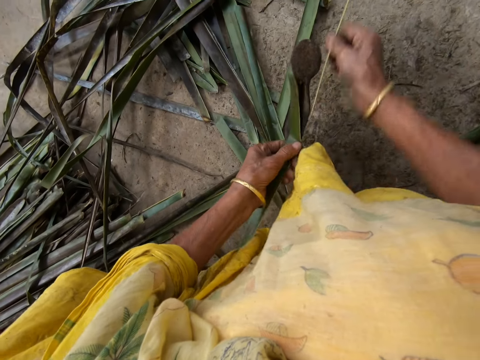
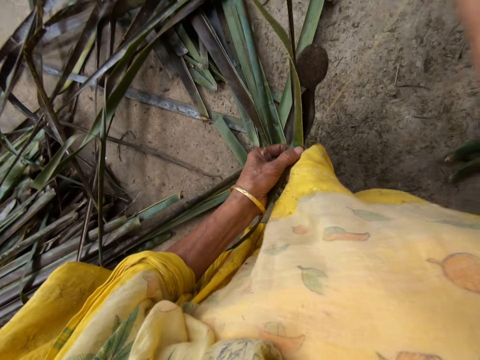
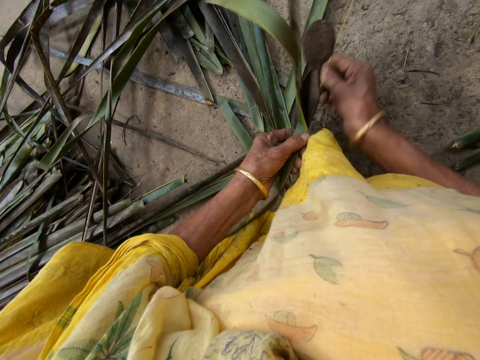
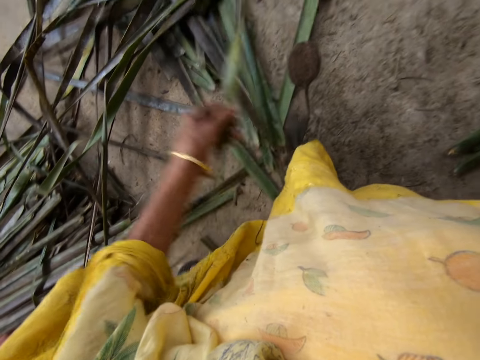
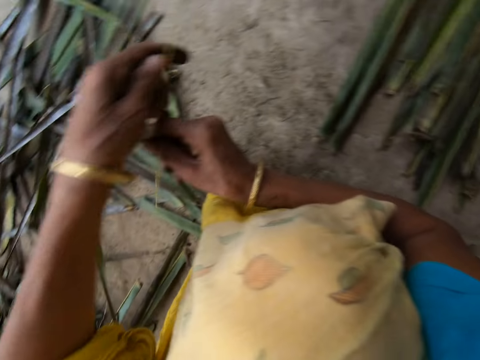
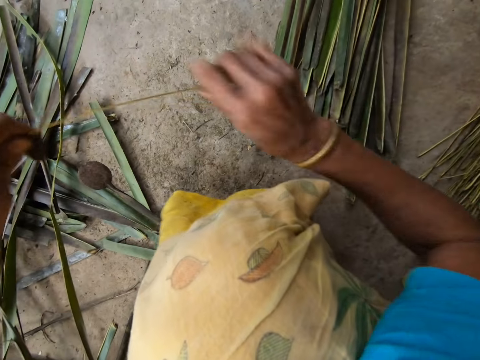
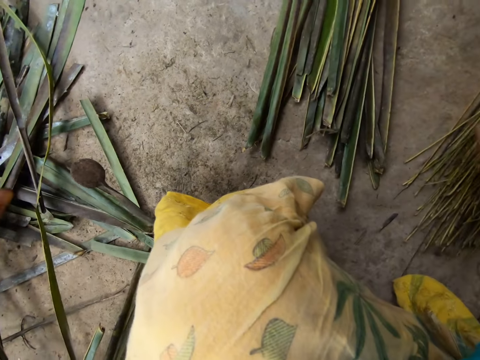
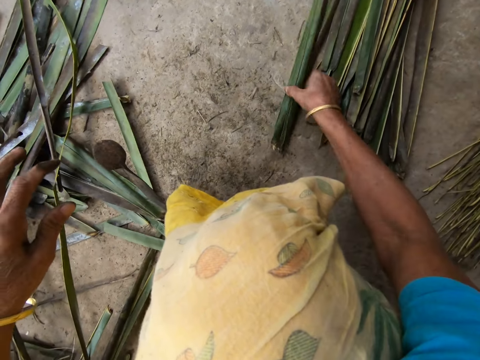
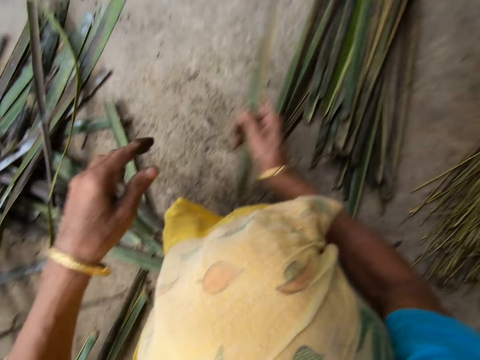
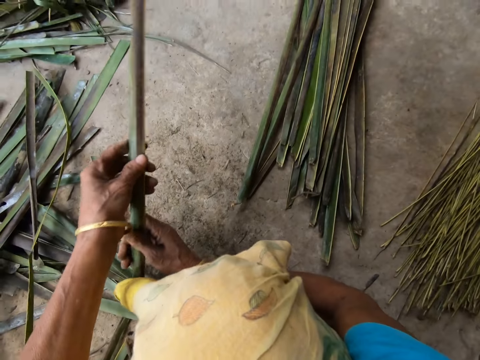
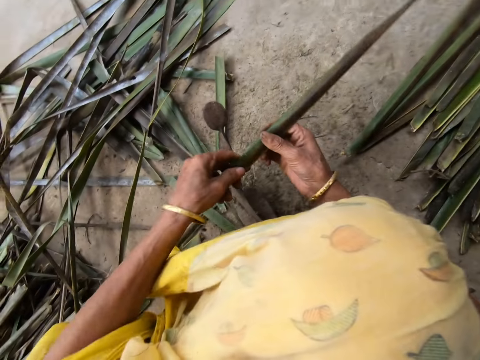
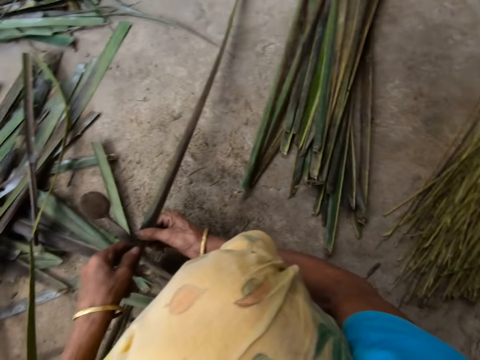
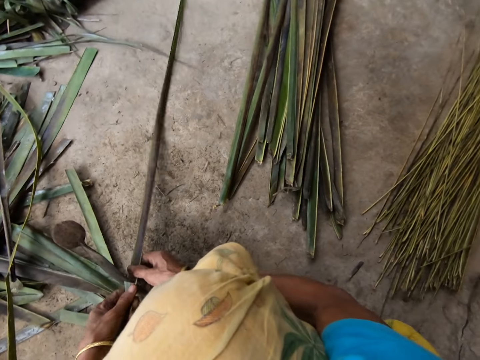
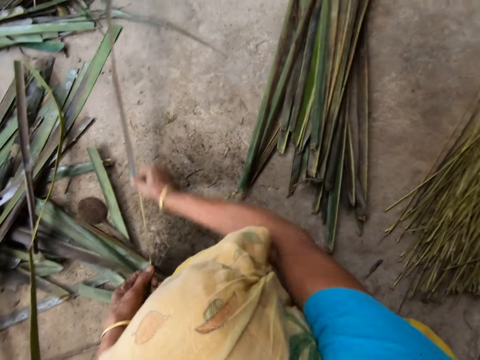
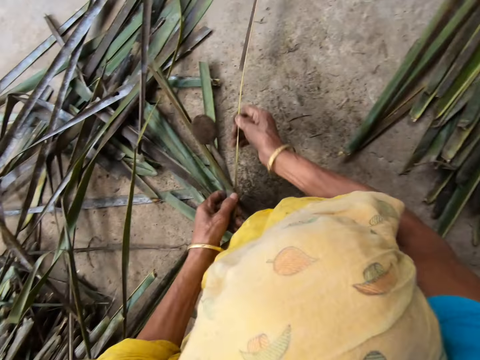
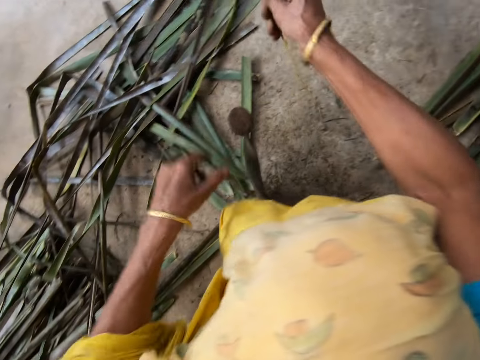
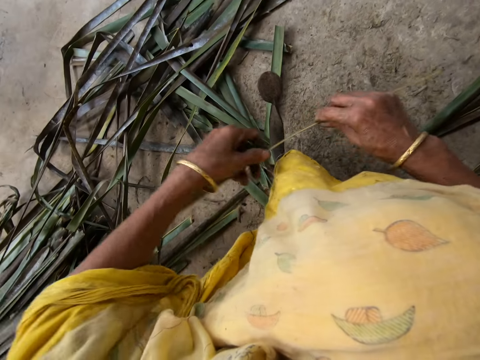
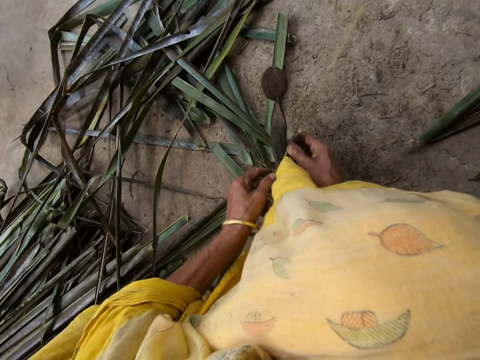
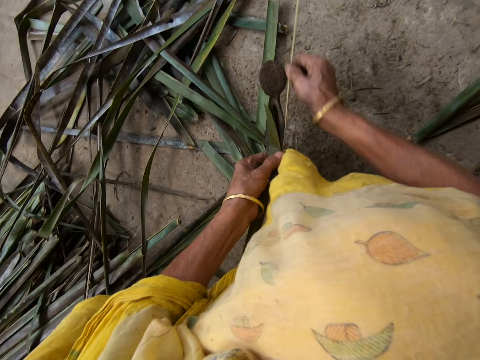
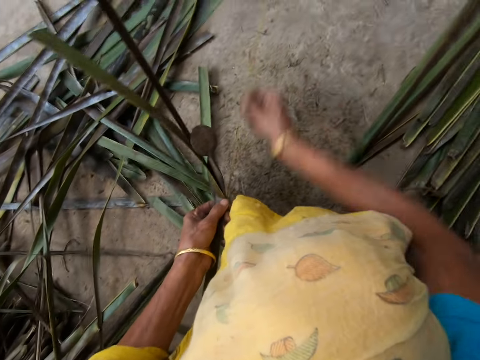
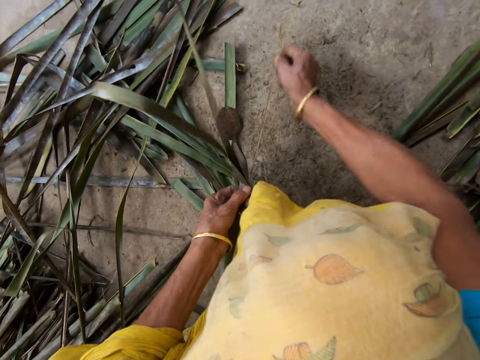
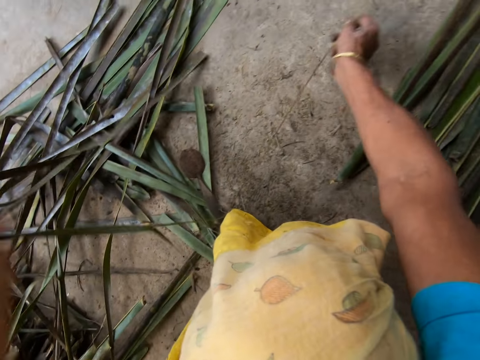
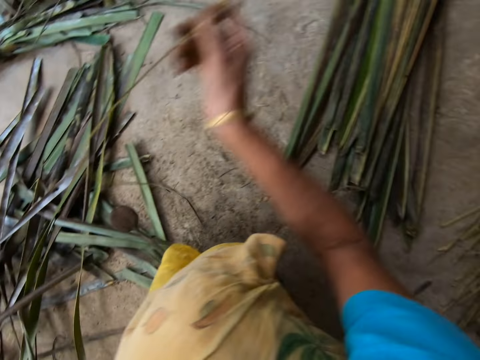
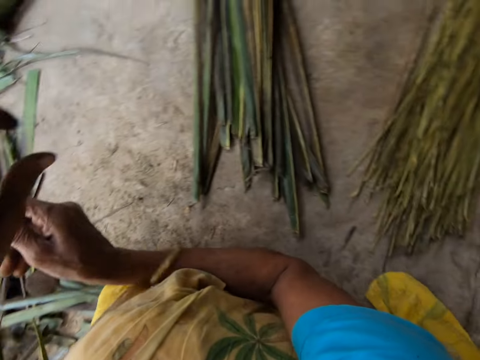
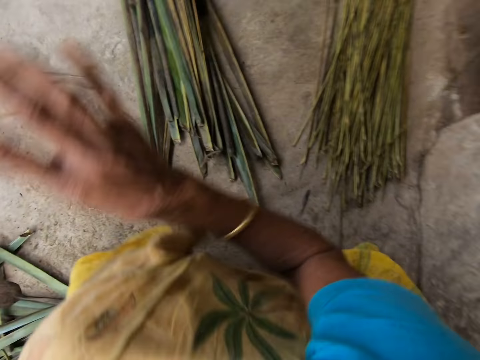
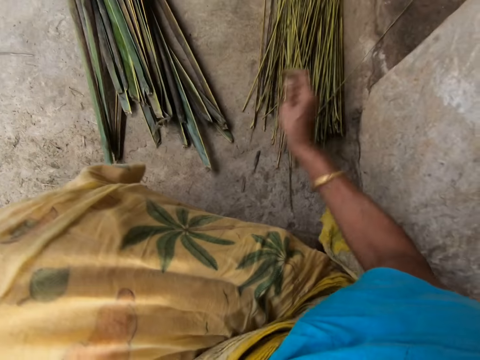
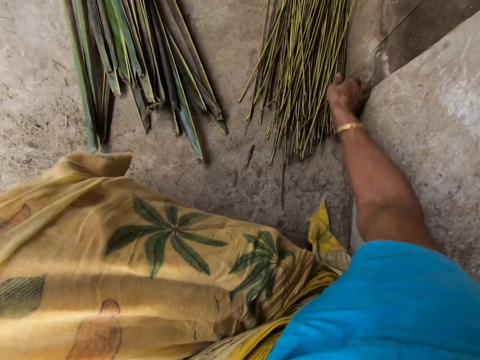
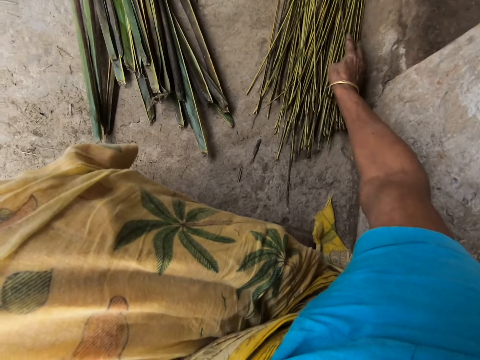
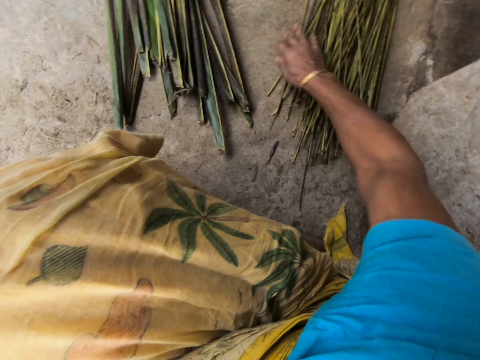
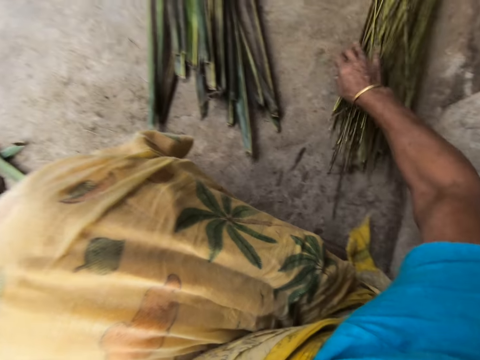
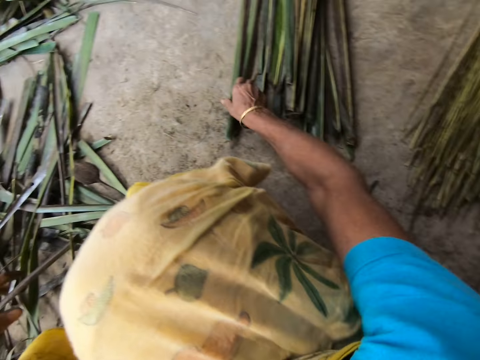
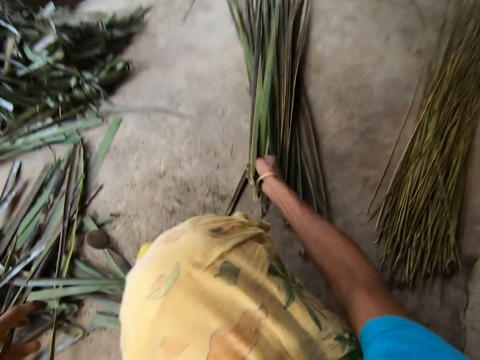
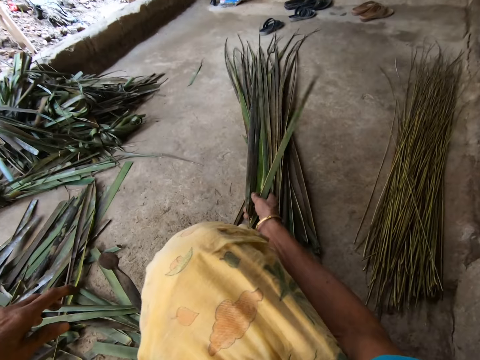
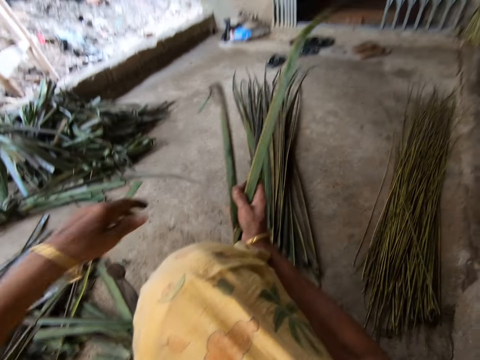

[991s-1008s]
The camera wearer pulls a coconut leaf midrib. She drops the stick or coconut leaf midrib on the floor with her right hand. She picks up a leaflet or coconut leaves from the floor with her right hand. She reaps the coconut leaves off the midrib on a vegetable cutter. She pulls the coconut leaf midrib. She reaps the coconut leaves off the midrib on the vegetable cutter. She pulls the coconut leaf midrib. She drops the stick on the floor with her right hand. She pushes the coconut leaf midrib on the floor. She picks up the leaflet from the floor with her right hand.

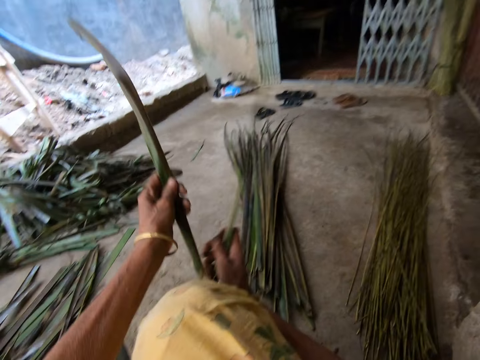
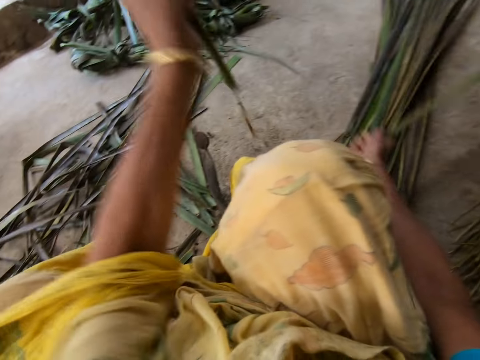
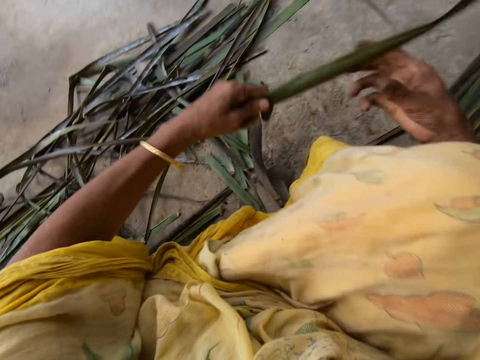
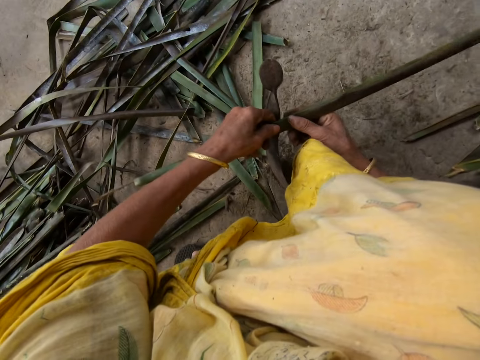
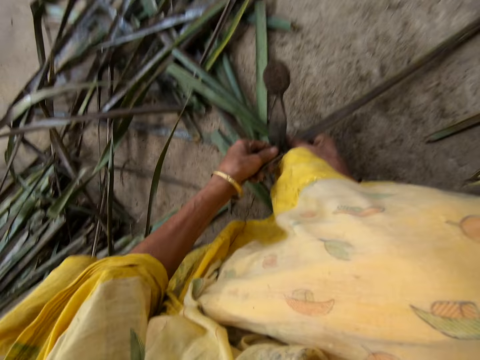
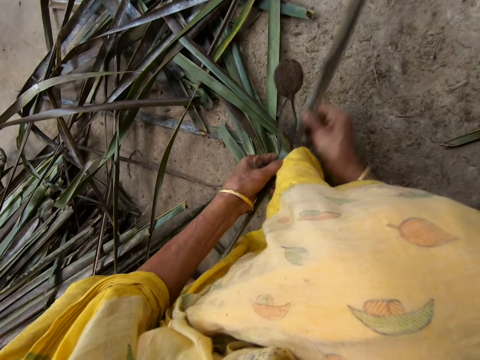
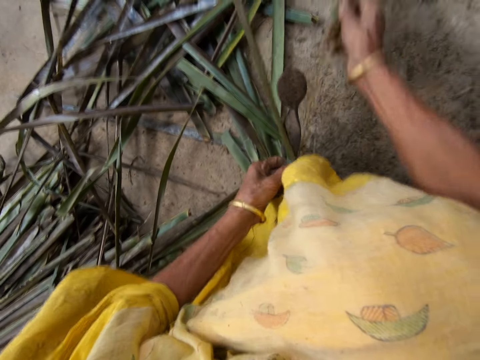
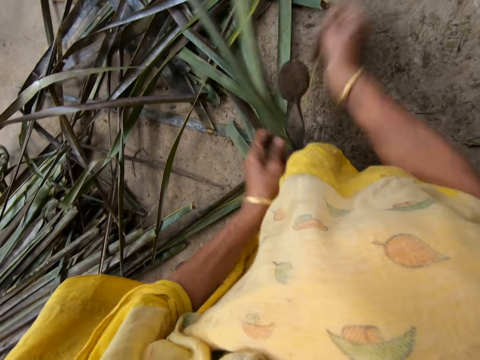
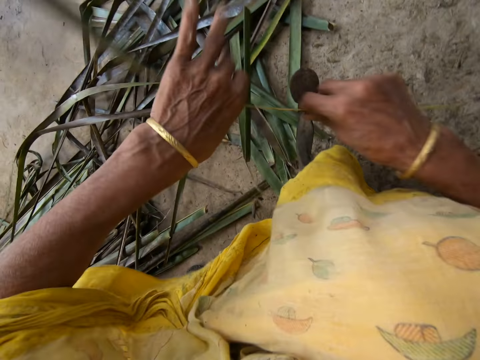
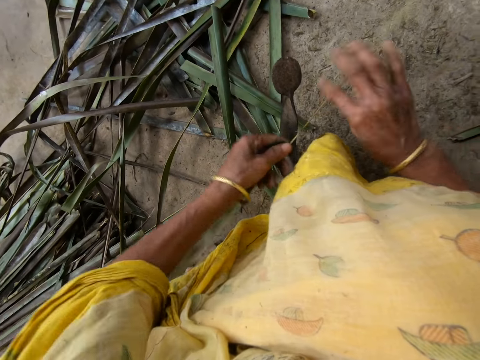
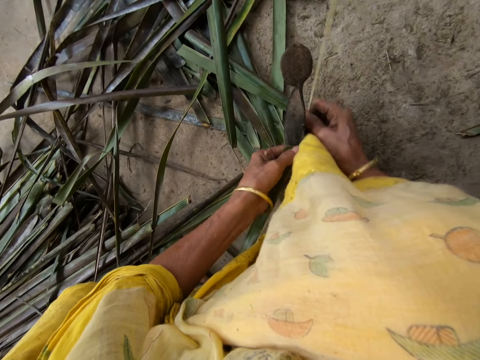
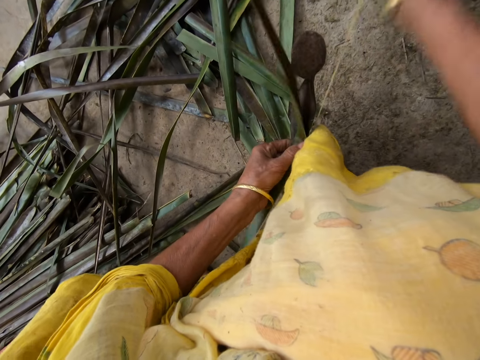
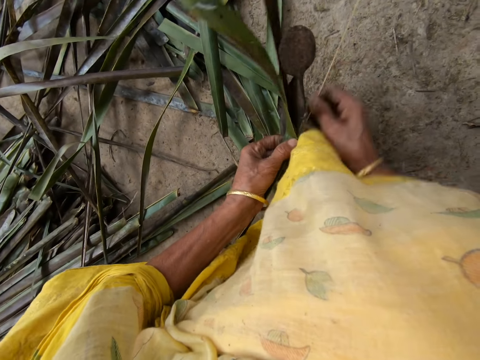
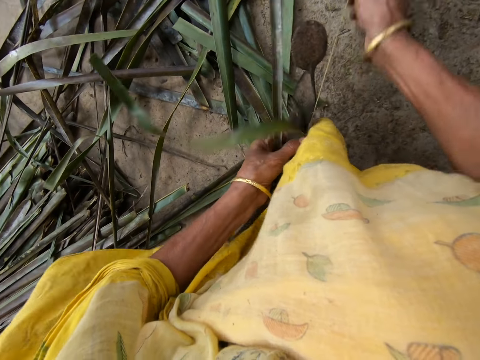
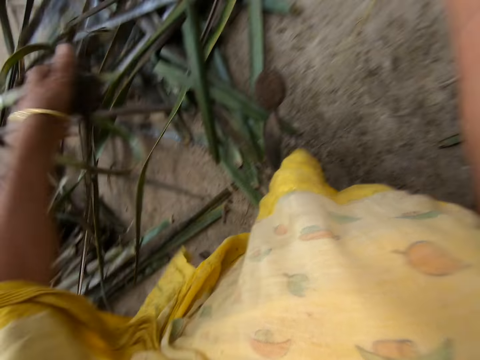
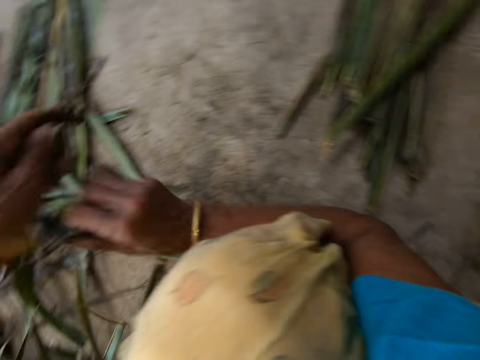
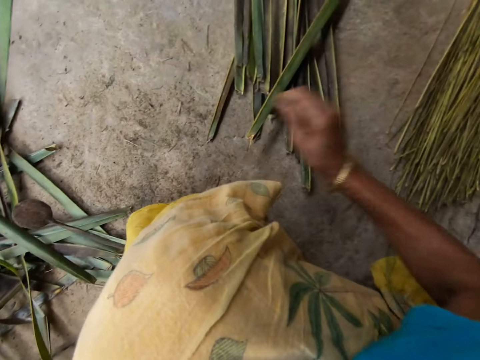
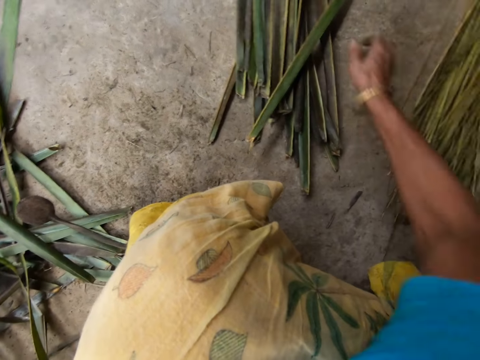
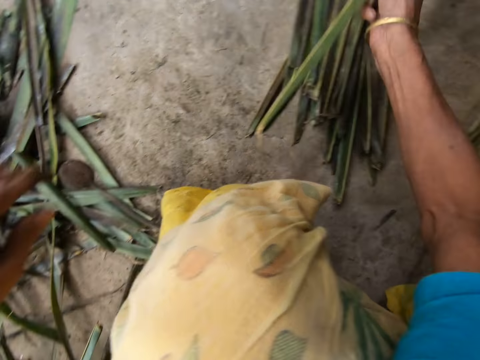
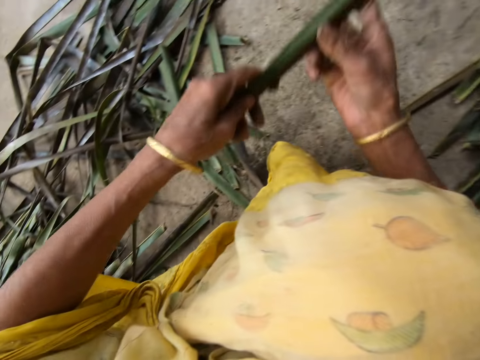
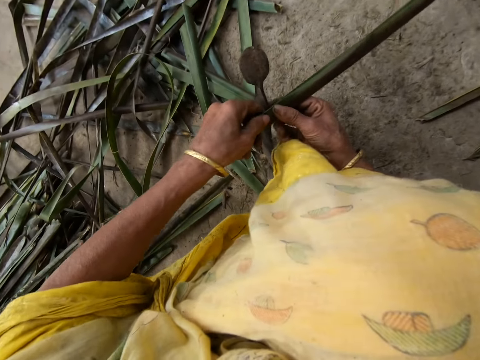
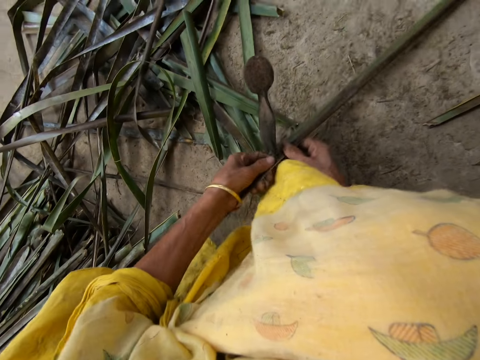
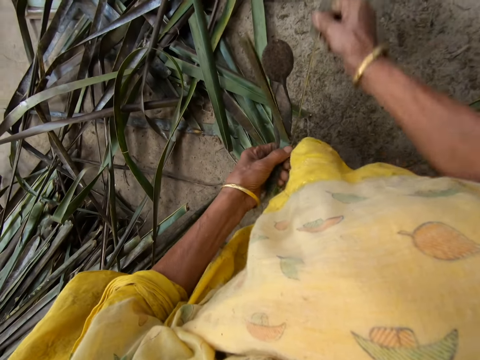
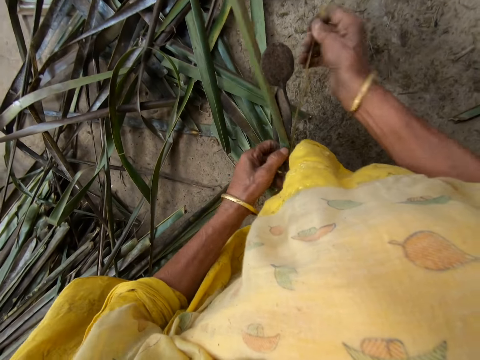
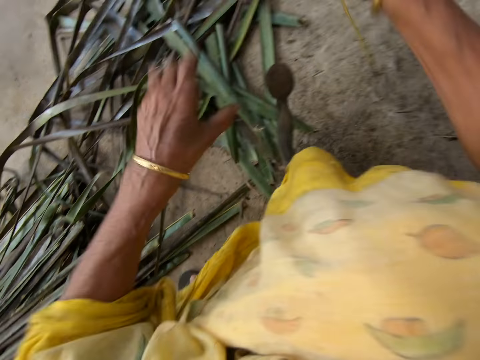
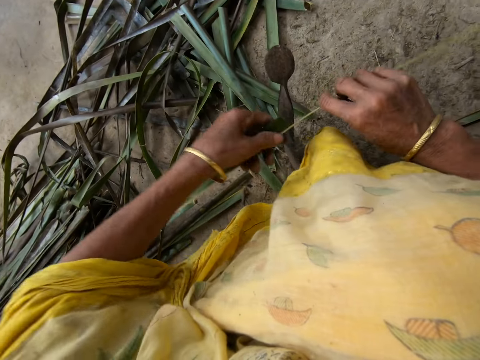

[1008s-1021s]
The camera wearer tears the coconut leaves apart. She reaps the coconut leaves off a midrib or stick on a vegetable cutter. She pulls the coconut leaf midrib. She reaps the coconut leaves off the midrib on the vegetable cutter. She pulls the coconut leaf midrib. She drops the stick on the floor with her right hand. She picks up a leaflet from the floor with her right hand. She reaps the coconut leaves off a midrib on the vegetable cutter. She pulls the coconut leaf midrib.
